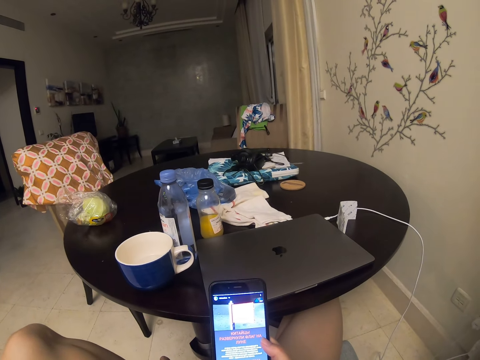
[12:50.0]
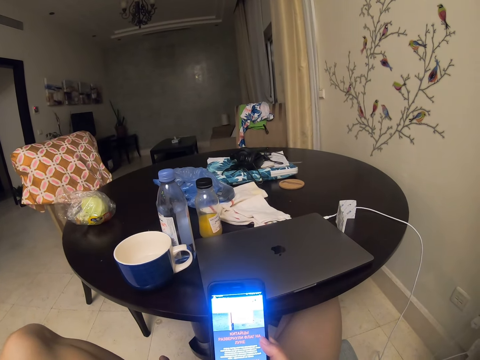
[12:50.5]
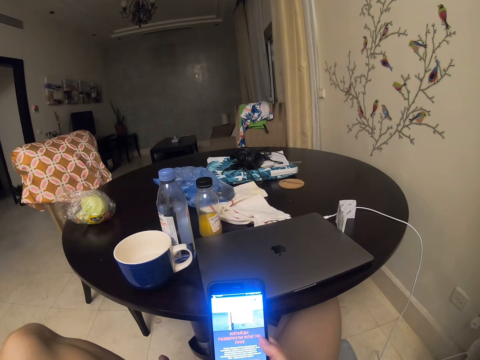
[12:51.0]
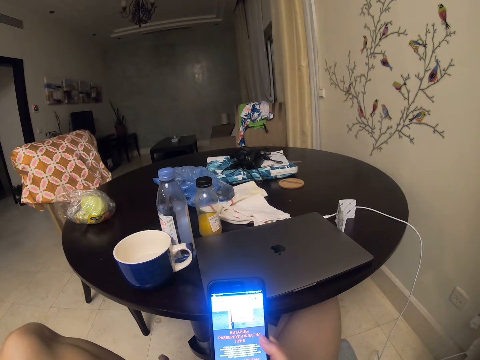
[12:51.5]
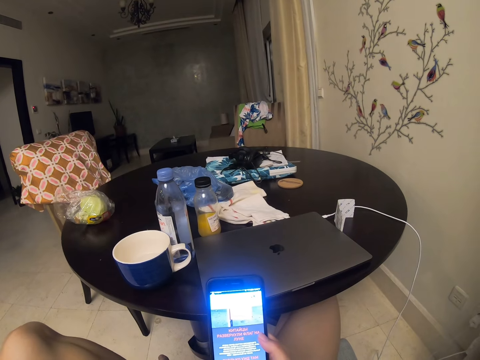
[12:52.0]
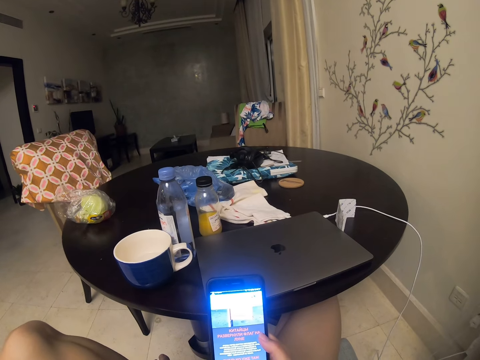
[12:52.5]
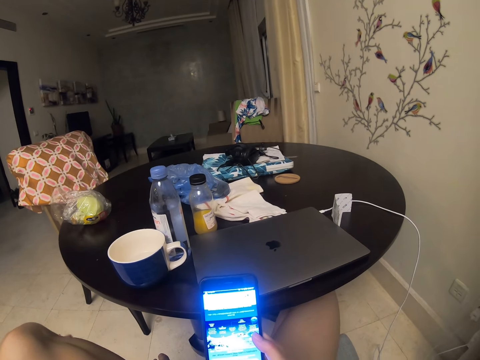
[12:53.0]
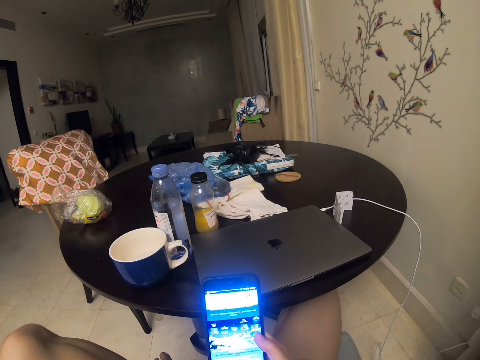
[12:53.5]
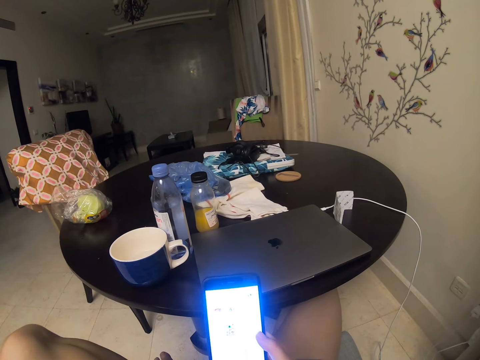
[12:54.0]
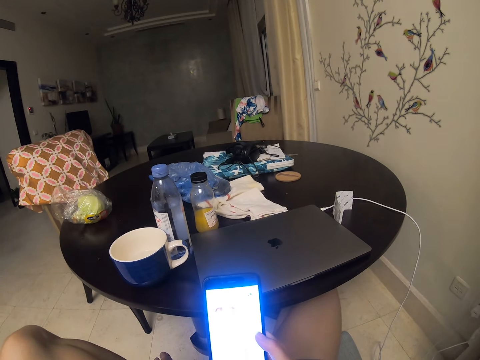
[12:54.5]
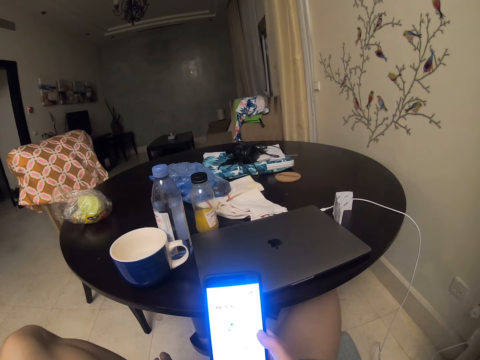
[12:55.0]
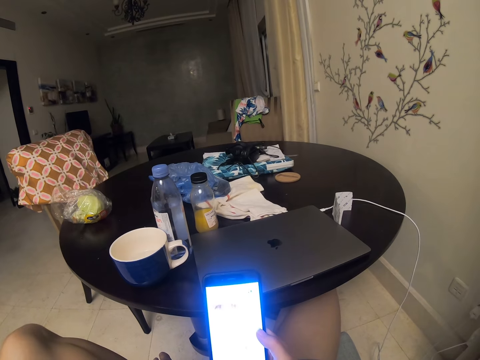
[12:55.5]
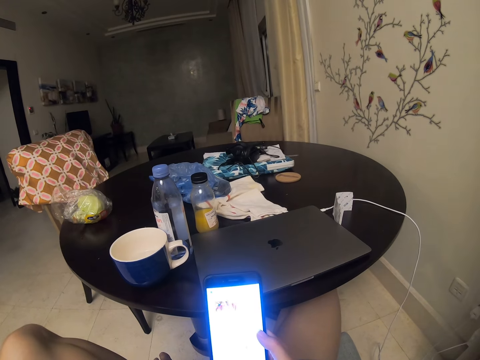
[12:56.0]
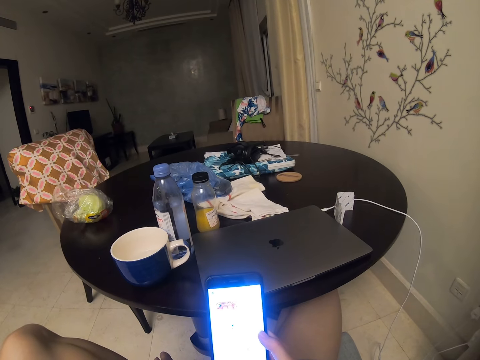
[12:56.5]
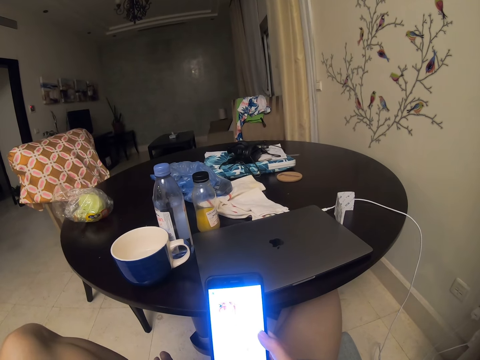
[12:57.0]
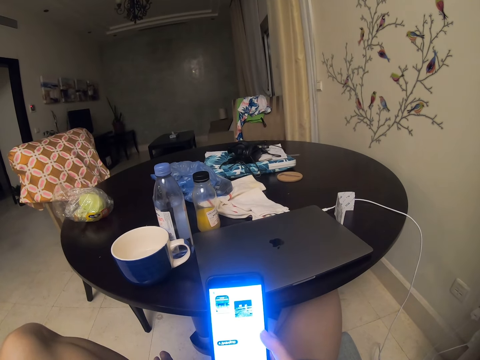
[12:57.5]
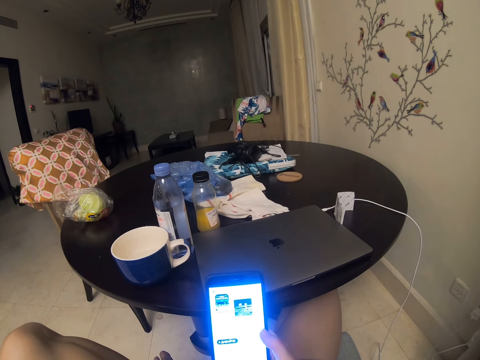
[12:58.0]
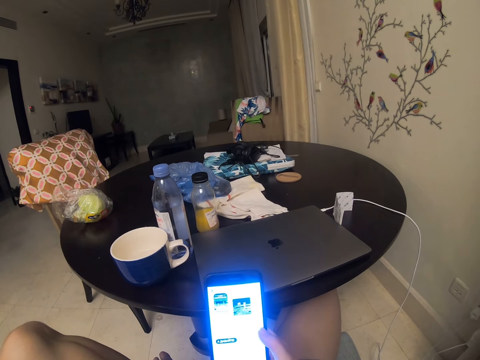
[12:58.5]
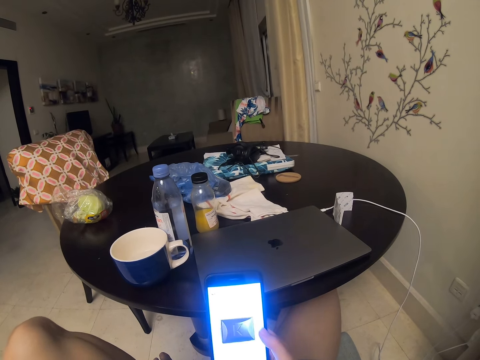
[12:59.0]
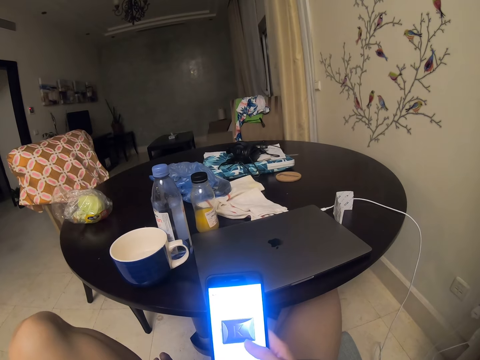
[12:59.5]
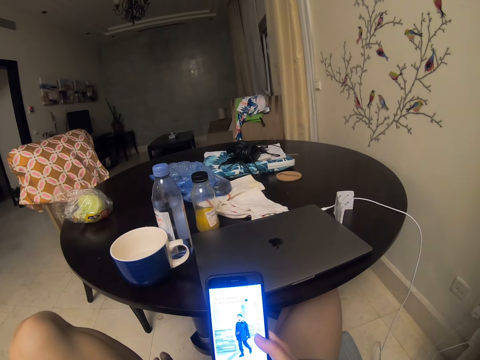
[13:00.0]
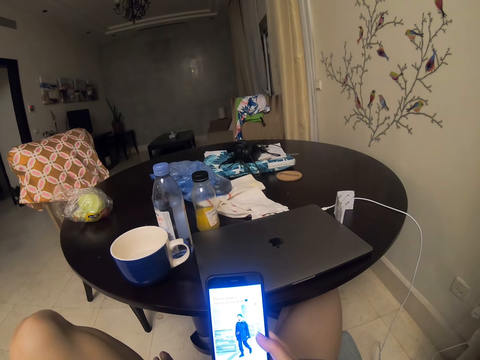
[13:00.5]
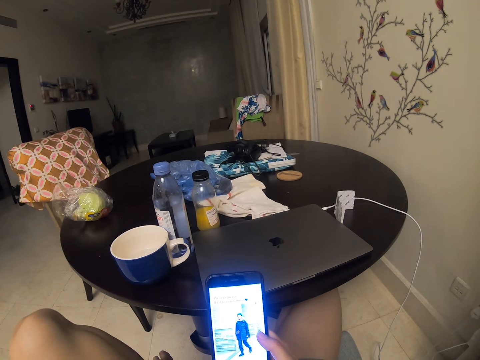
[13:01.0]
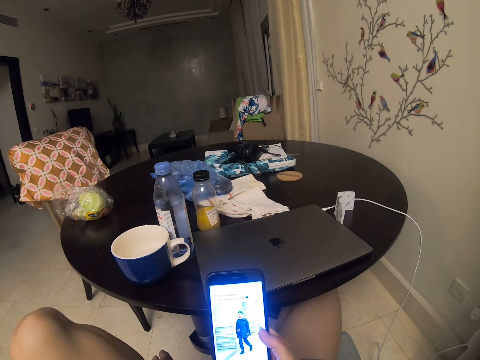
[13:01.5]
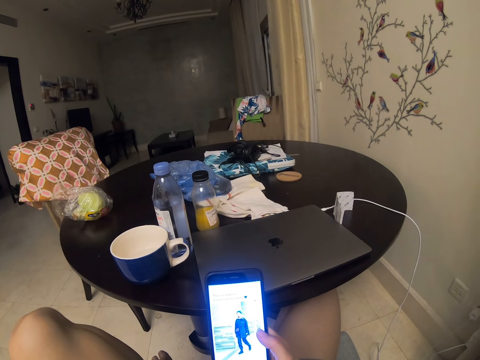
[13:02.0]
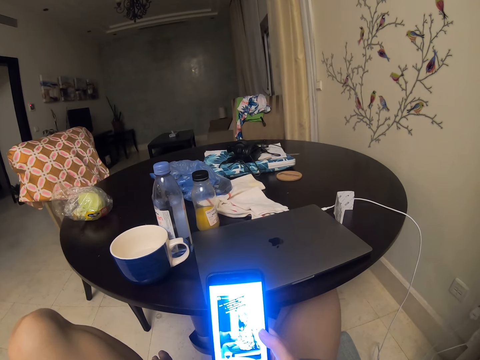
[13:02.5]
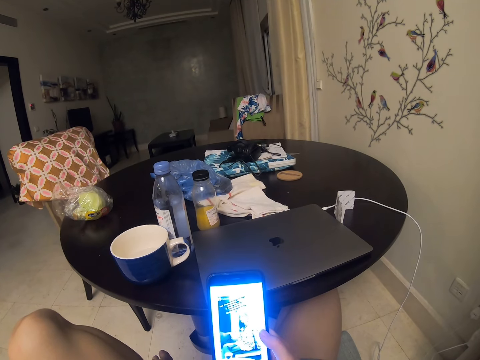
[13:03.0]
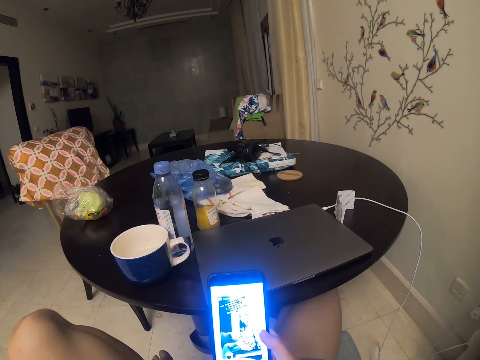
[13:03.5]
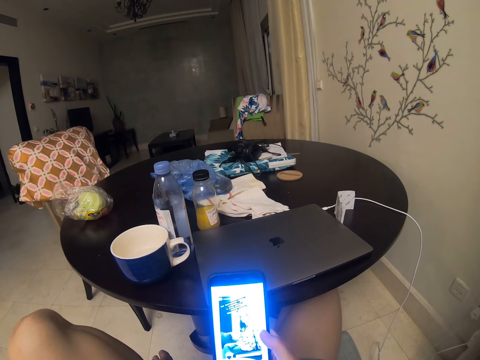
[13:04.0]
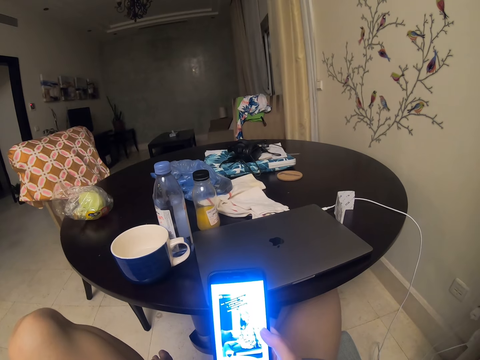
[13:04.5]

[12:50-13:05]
The camera wearer is reading through a post. They are scrolling through the phone.

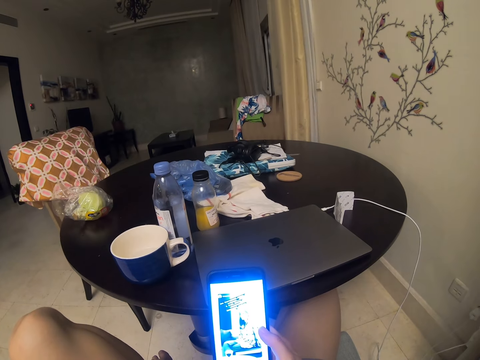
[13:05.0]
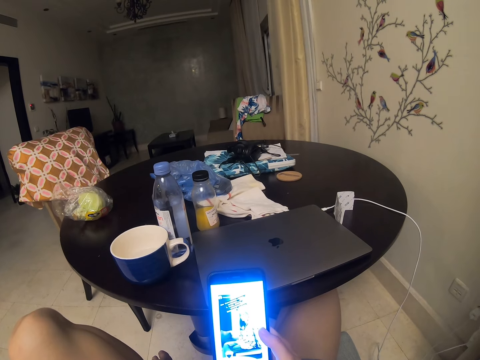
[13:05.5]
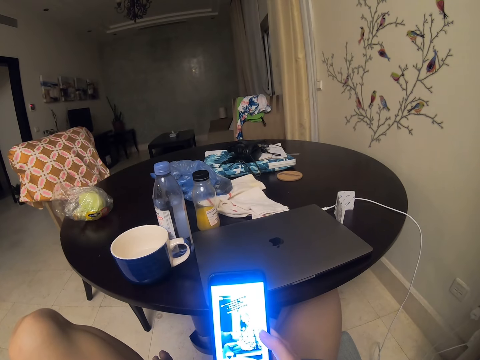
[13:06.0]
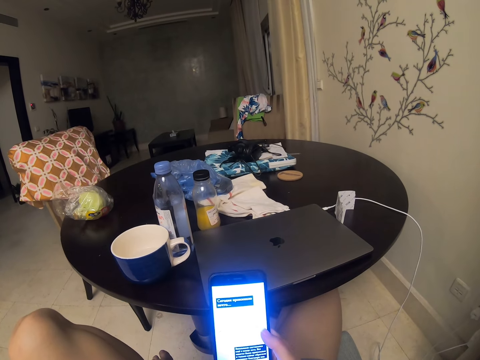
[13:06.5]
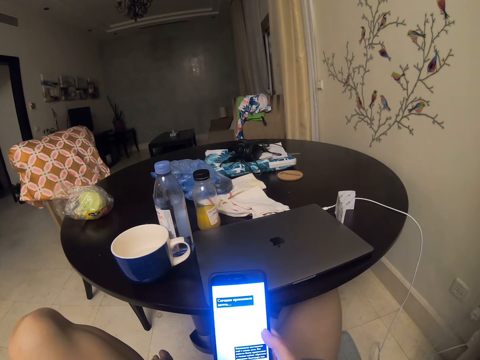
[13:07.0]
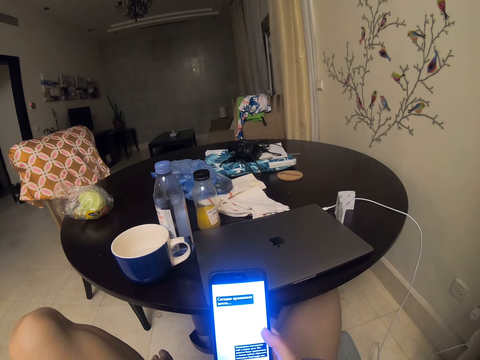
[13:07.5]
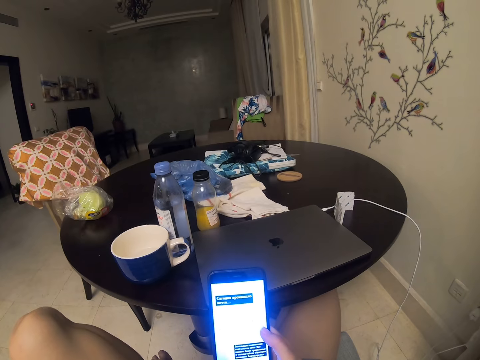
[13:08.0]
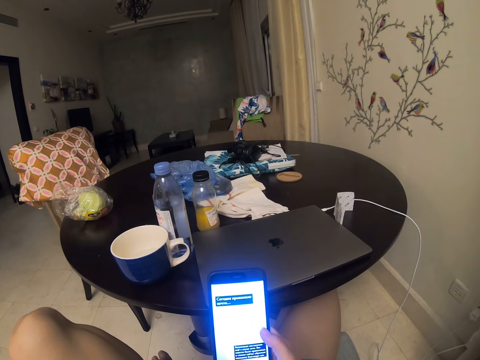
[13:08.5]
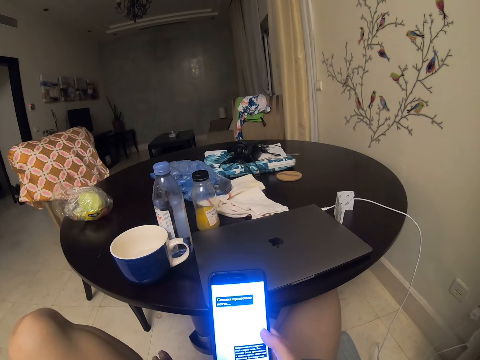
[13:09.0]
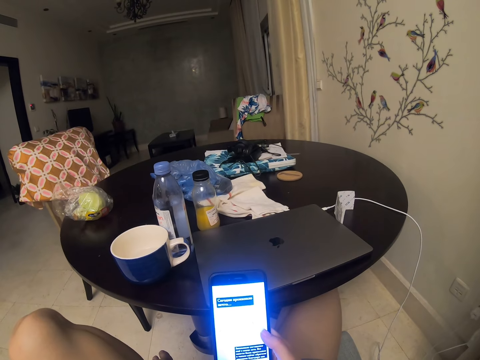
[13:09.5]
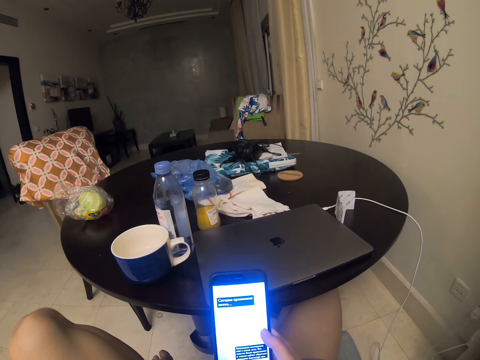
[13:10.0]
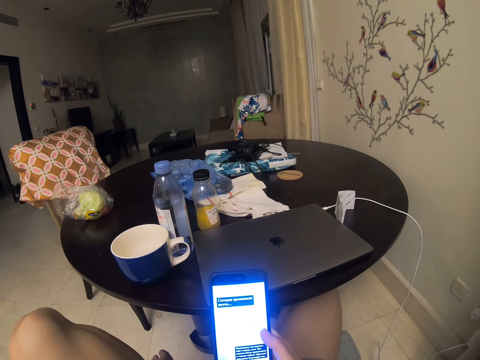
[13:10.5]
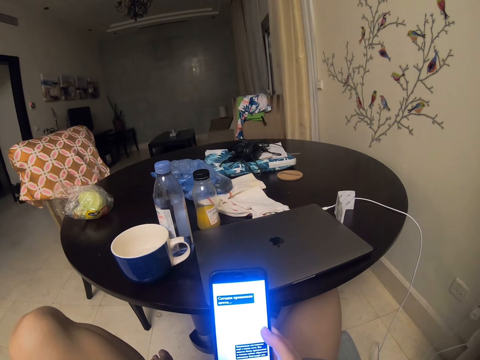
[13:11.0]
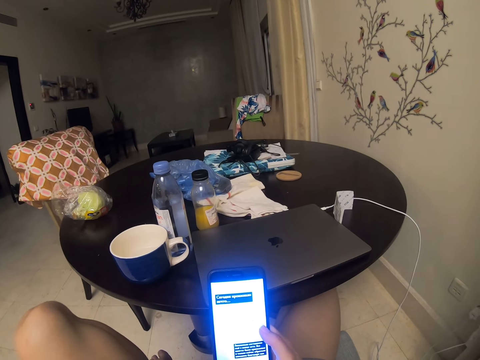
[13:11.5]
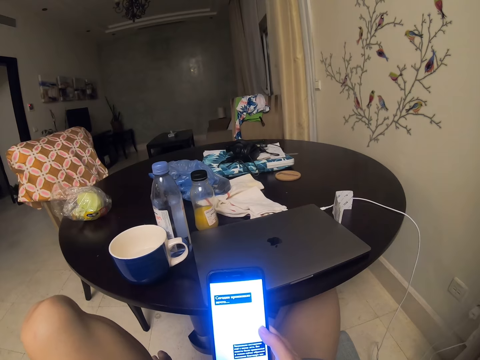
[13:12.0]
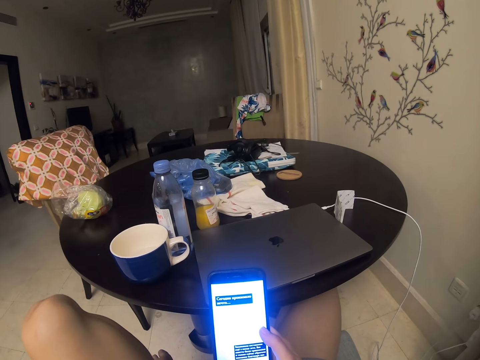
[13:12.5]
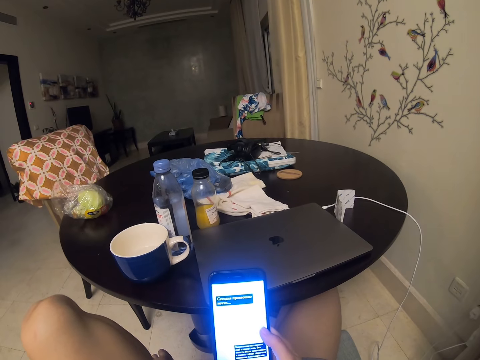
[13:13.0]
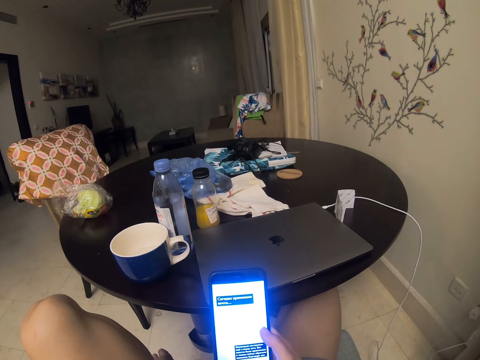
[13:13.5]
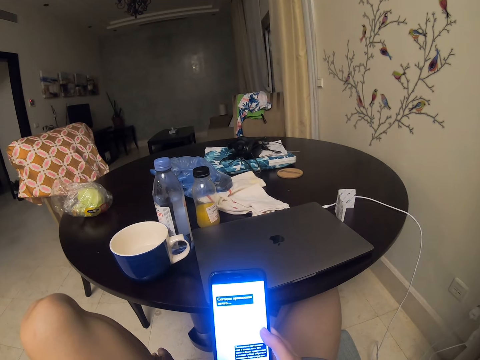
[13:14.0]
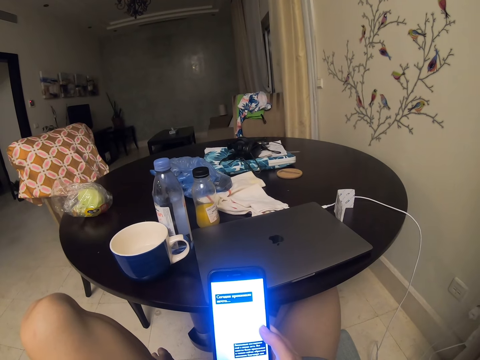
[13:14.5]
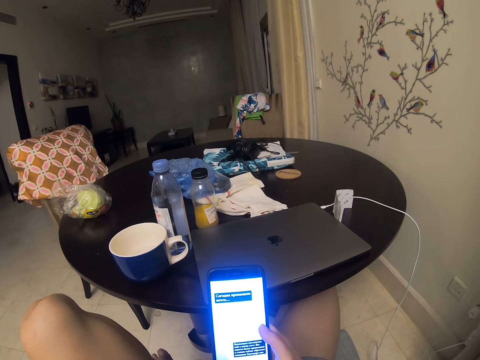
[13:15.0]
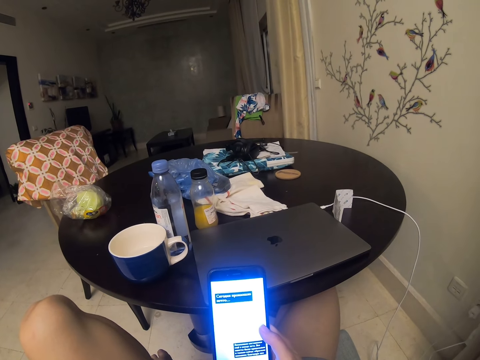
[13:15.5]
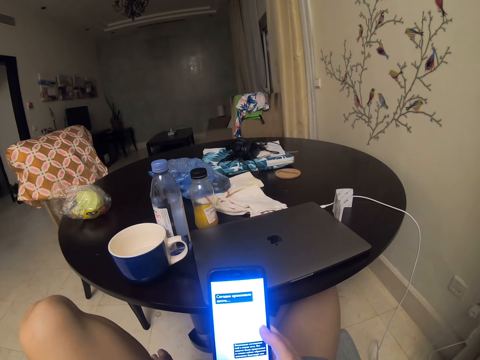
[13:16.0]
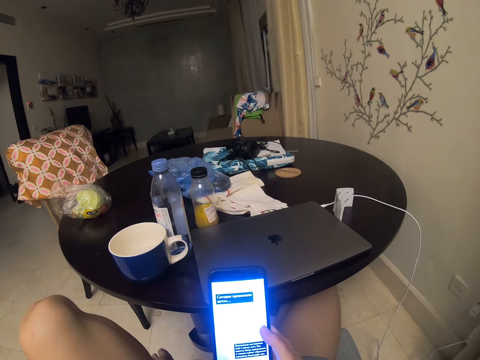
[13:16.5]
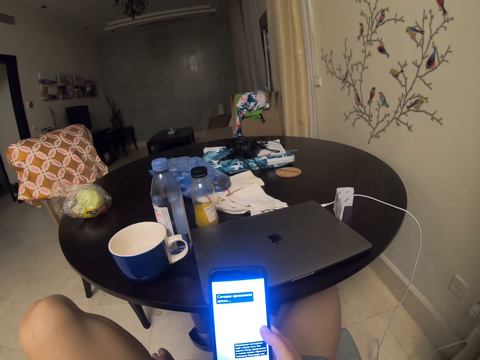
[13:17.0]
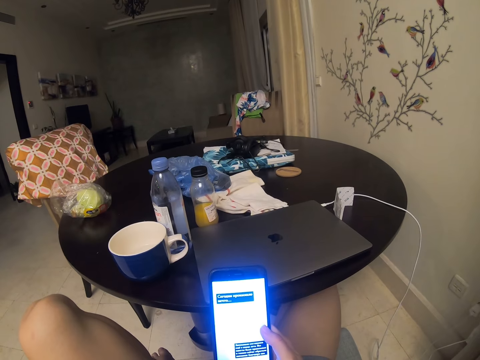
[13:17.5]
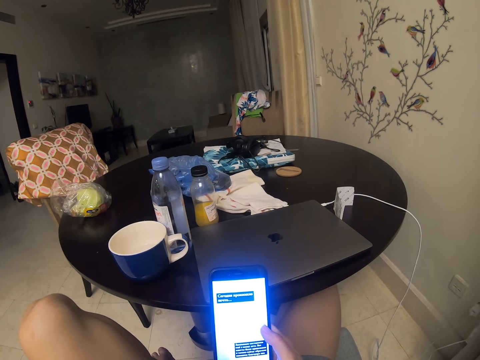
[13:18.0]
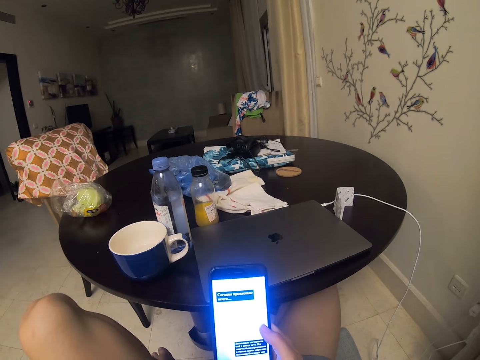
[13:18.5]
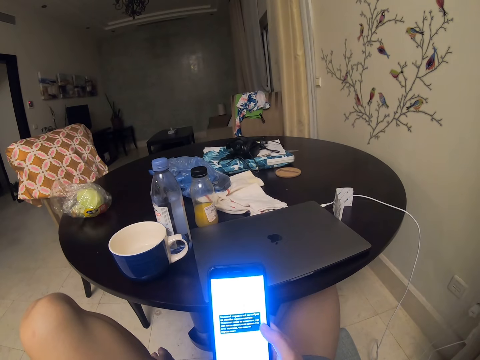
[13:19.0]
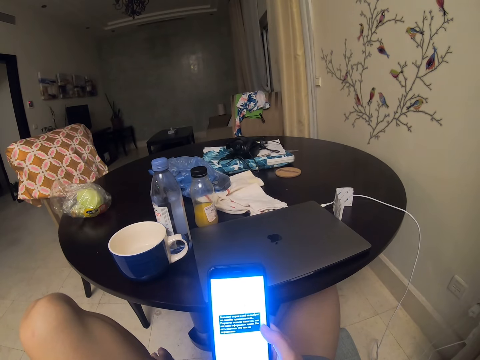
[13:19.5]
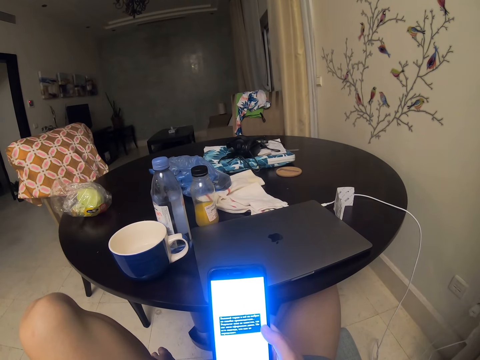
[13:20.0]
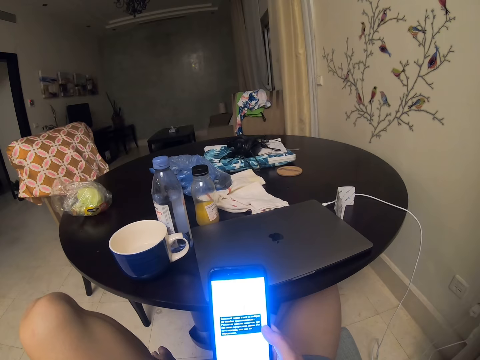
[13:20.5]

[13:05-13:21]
The camera wearer is reading a message.
